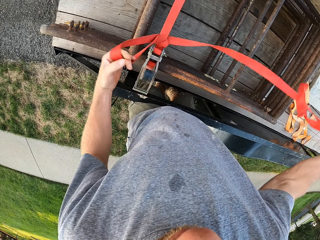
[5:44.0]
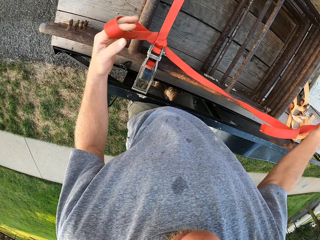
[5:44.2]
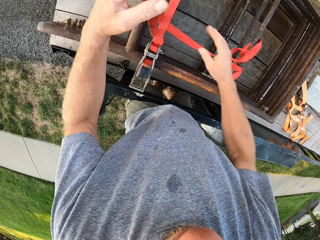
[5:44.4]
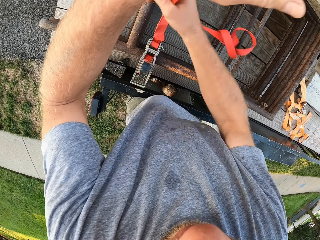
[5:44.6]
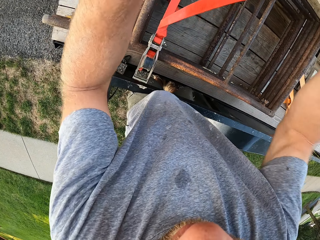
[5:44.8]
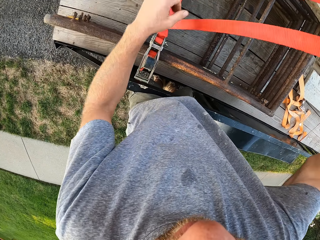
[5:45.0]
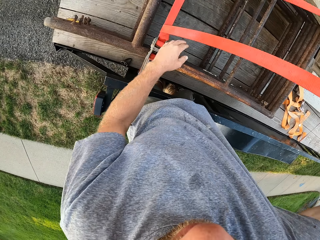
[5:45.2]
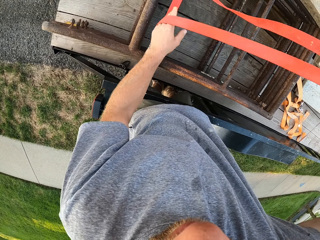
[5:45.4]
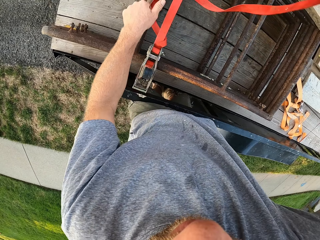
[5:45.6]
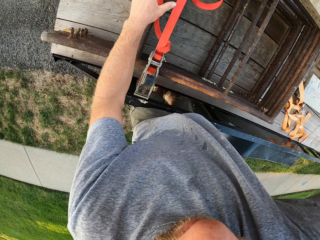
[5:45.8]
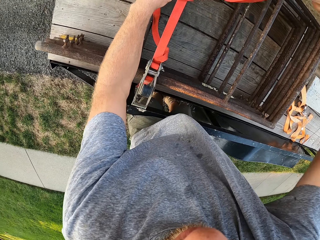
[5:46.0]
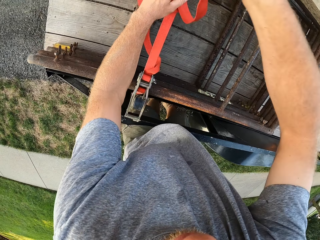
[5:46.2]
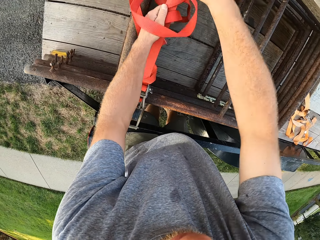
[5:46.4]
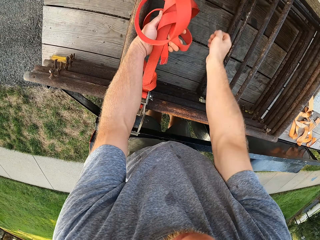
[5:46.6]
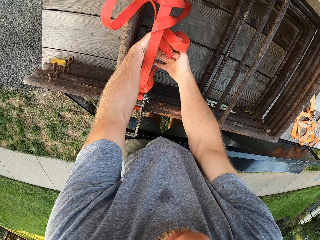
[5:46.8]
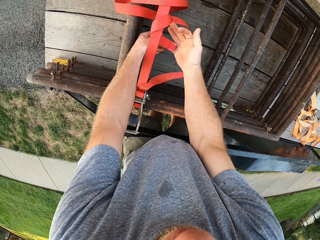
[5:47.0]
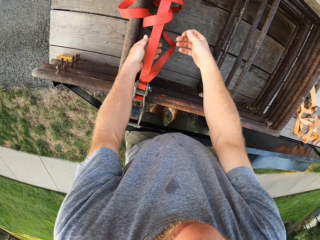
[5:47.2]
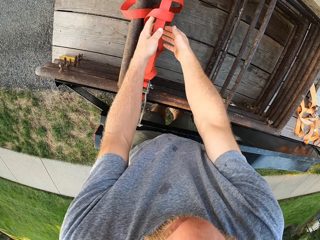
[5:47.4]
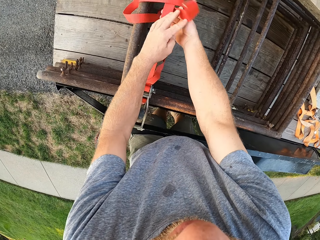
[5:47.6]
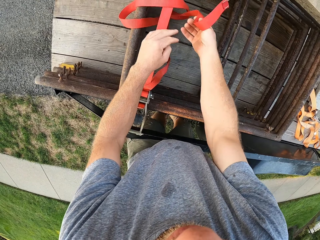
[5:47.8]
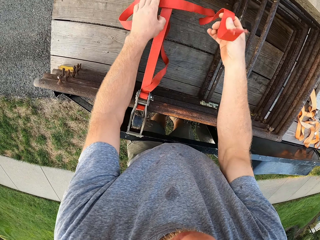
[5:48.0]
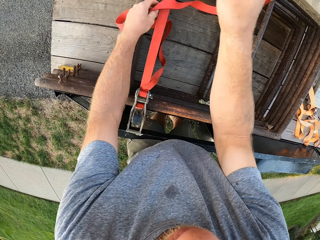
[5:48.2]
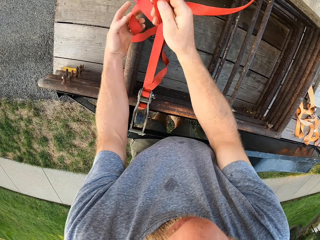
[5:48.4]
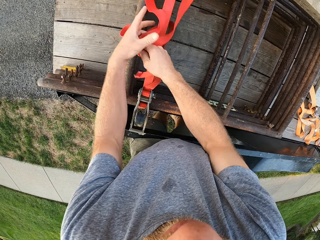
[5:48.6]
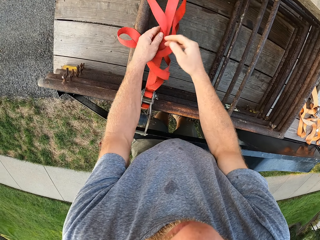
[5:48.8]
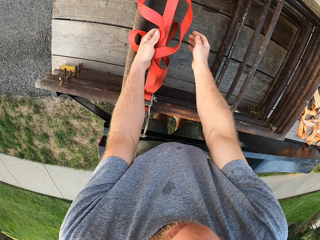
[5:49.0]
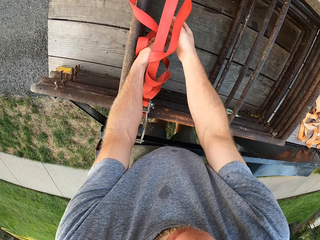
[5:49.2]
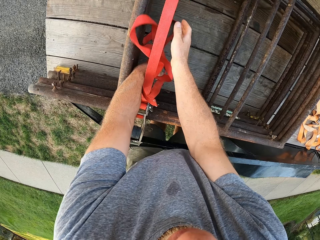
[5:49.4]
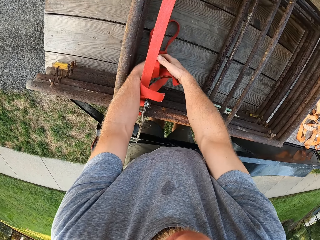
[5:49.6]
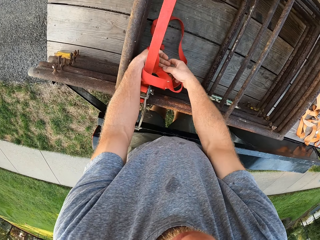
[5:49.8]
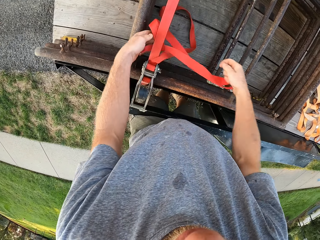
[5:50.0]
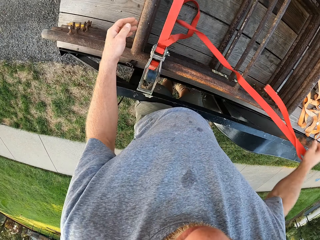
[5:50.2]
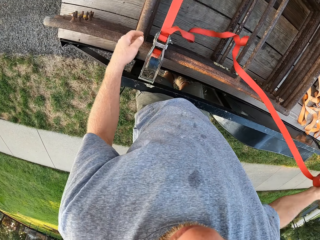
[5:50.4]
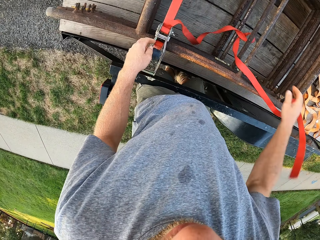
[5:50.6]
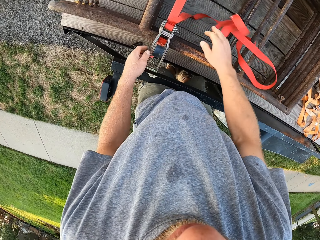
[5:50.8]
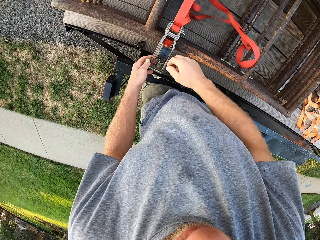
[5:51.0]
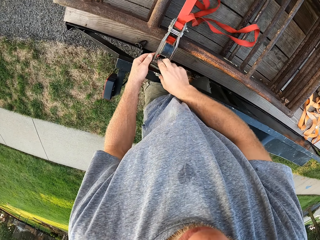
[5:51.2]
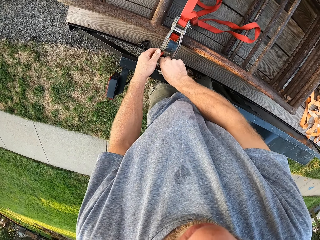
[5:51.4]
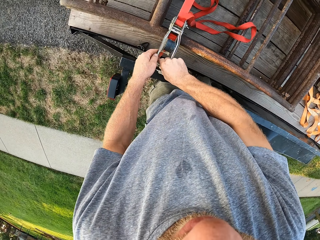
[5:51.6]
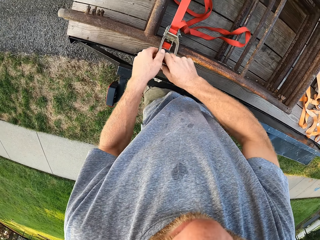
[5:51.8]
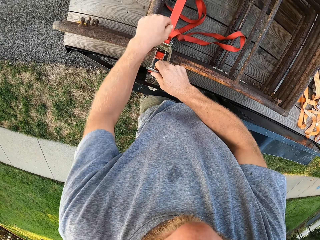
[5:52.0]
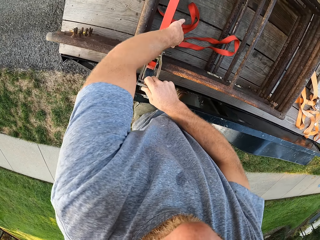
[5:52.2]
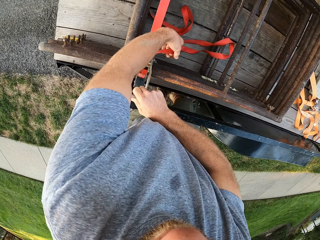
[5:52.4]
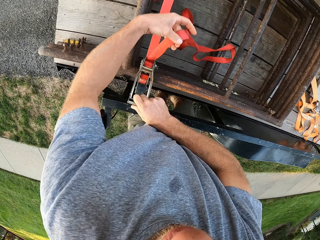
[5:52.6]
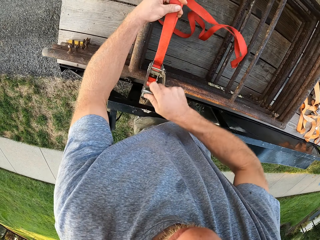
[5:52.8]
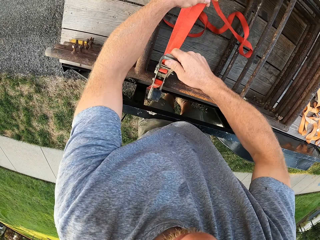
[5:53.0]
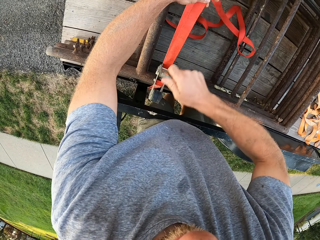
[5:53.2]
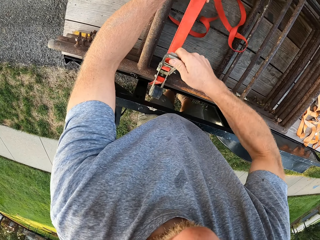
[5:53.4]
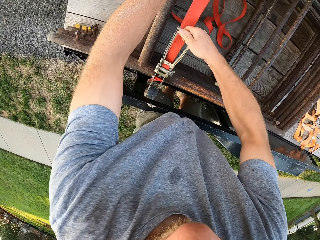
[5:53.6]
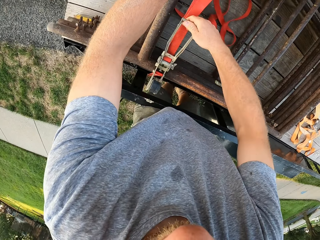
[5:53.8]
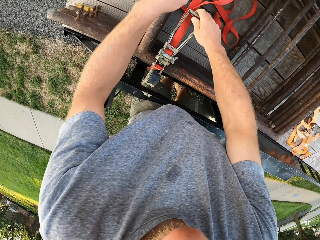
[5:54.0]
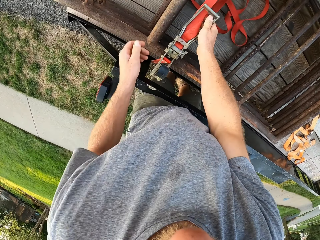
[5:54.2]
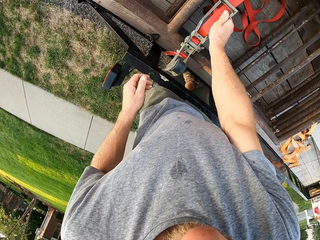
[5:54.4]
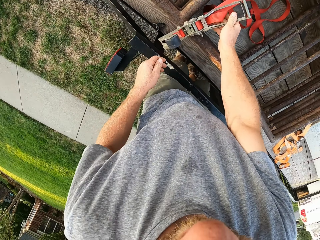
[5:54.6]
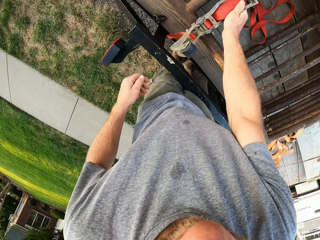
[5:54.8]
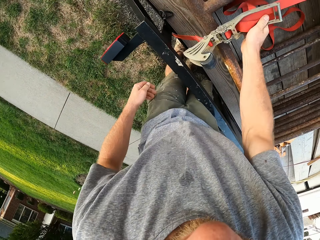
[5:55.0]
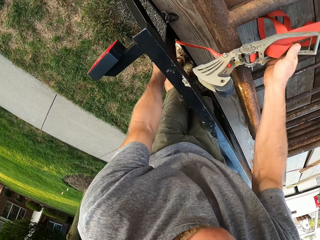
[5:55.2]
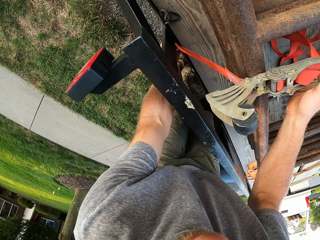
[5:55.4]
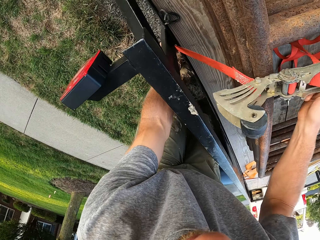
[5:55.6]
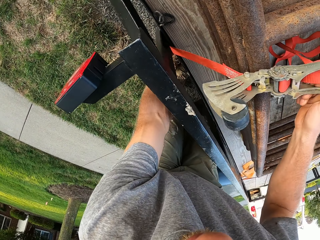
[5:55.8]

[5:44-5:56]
The camera wearer pulls the iron handle of the ratchet strap with his right hand.

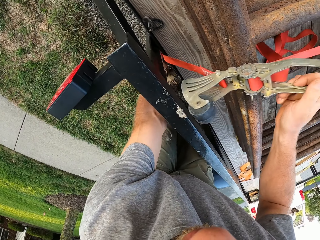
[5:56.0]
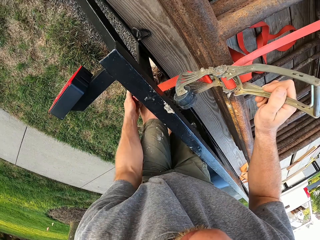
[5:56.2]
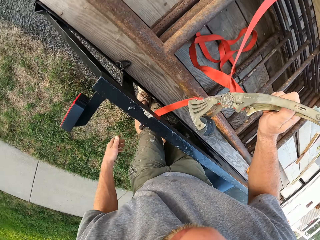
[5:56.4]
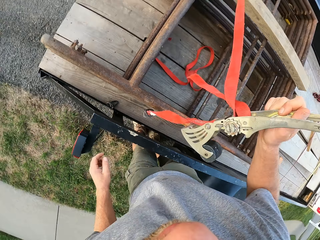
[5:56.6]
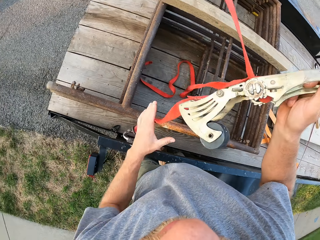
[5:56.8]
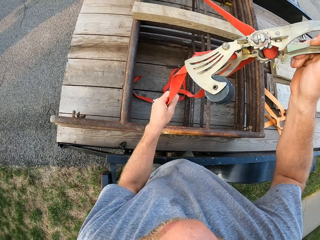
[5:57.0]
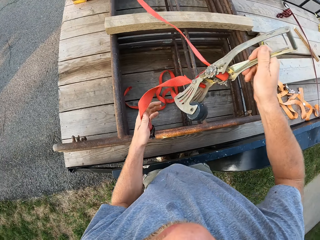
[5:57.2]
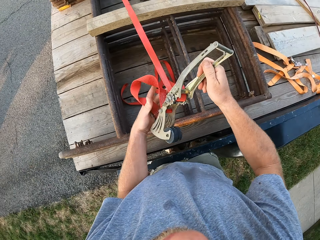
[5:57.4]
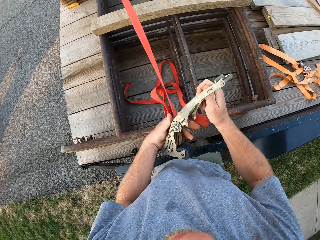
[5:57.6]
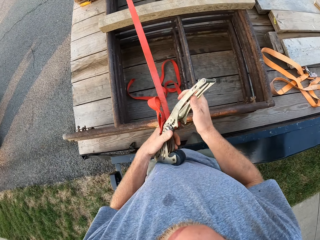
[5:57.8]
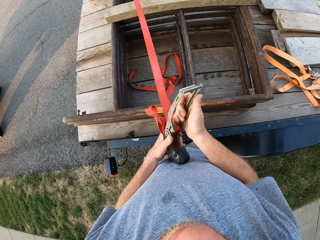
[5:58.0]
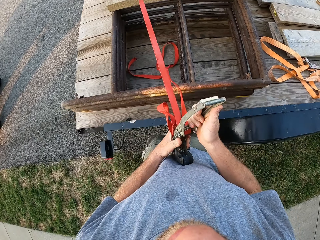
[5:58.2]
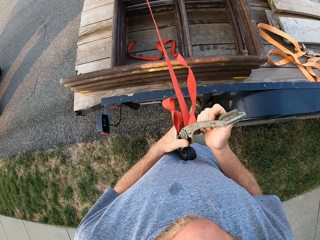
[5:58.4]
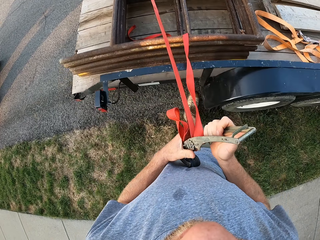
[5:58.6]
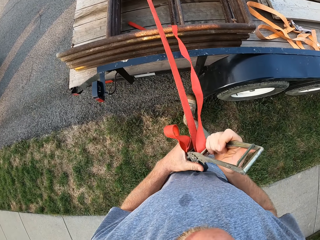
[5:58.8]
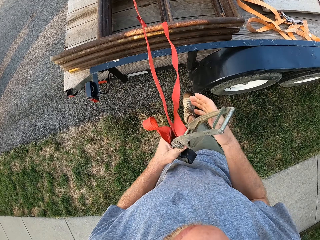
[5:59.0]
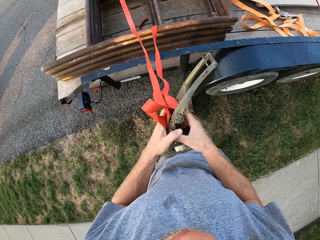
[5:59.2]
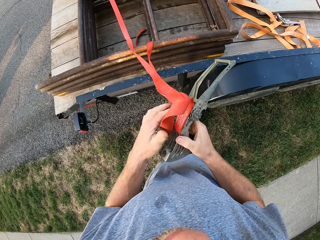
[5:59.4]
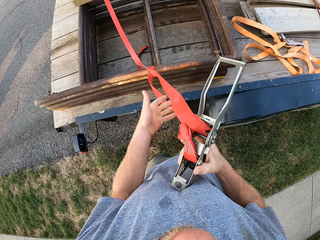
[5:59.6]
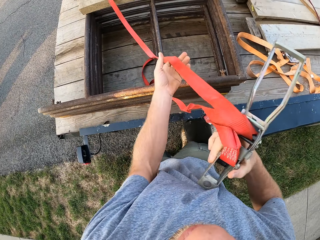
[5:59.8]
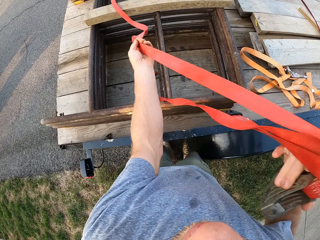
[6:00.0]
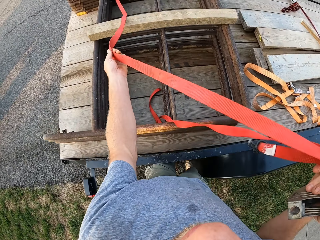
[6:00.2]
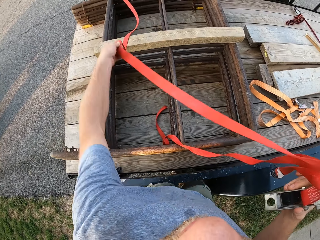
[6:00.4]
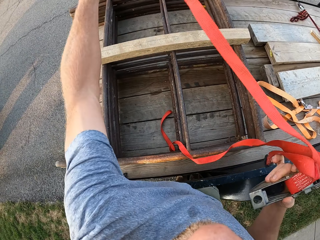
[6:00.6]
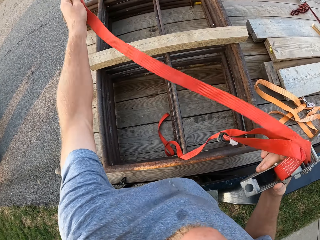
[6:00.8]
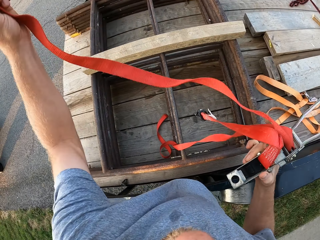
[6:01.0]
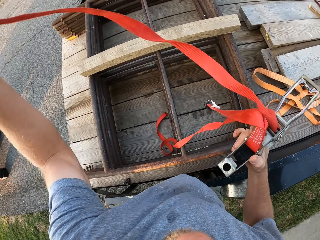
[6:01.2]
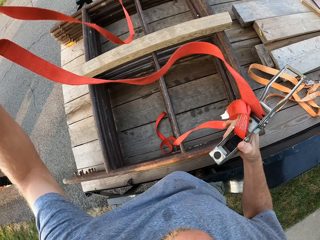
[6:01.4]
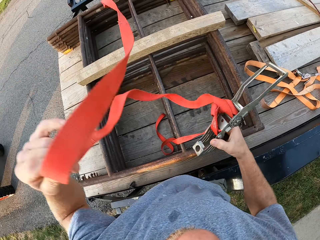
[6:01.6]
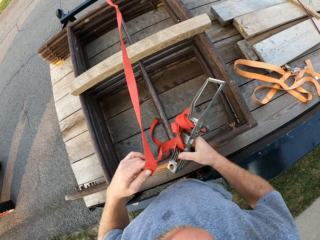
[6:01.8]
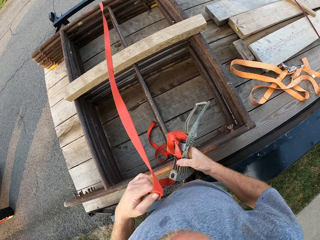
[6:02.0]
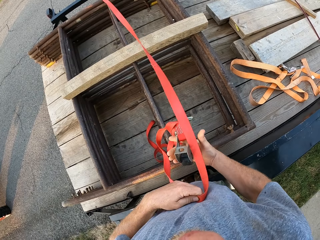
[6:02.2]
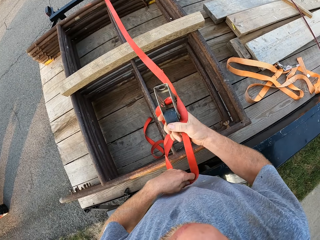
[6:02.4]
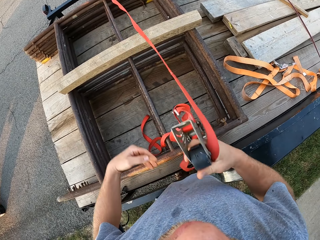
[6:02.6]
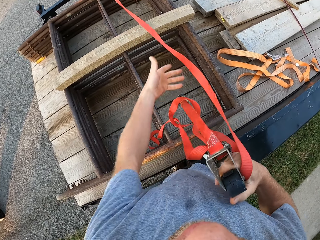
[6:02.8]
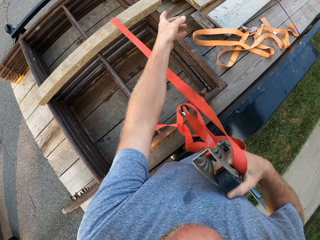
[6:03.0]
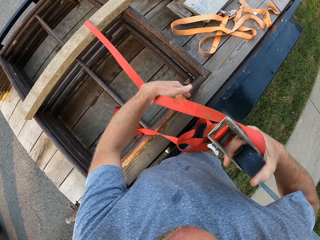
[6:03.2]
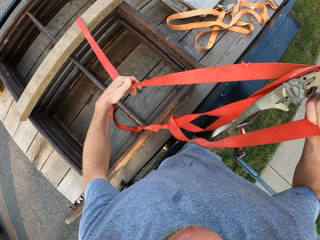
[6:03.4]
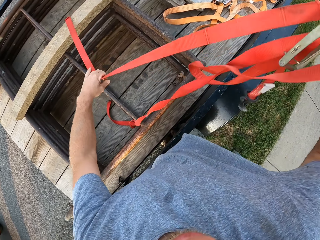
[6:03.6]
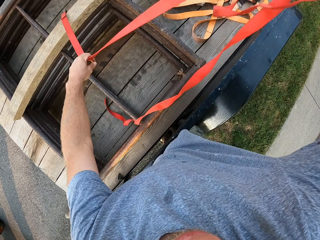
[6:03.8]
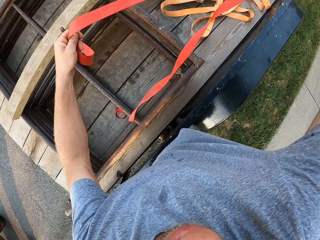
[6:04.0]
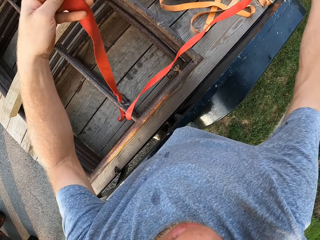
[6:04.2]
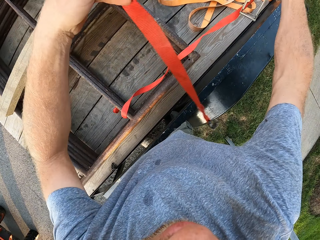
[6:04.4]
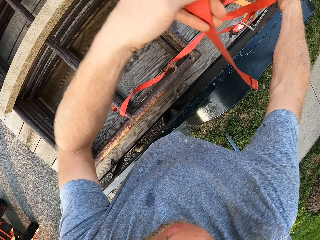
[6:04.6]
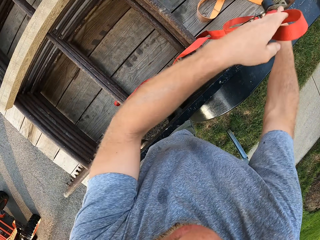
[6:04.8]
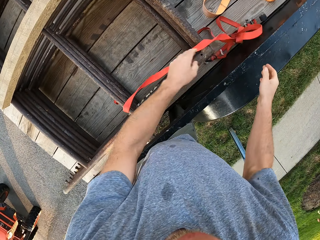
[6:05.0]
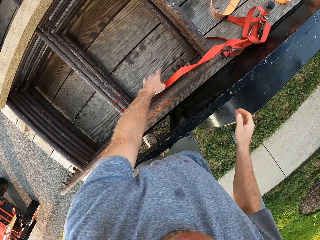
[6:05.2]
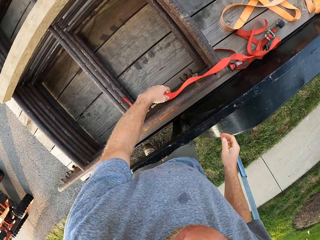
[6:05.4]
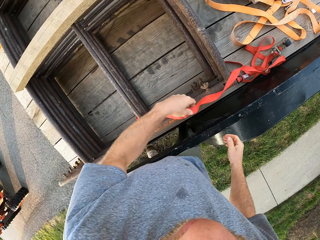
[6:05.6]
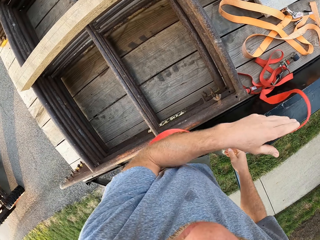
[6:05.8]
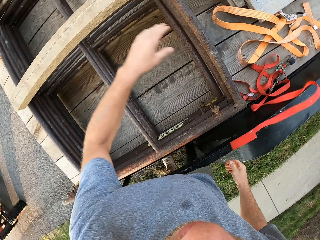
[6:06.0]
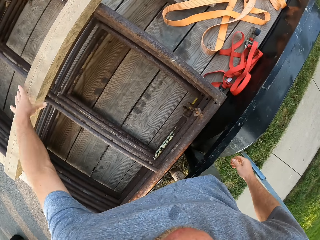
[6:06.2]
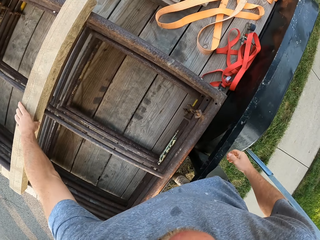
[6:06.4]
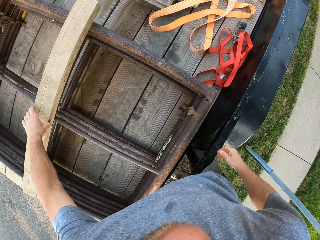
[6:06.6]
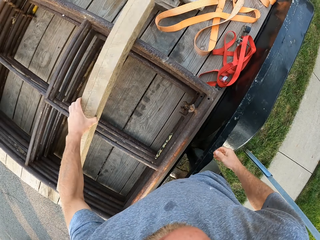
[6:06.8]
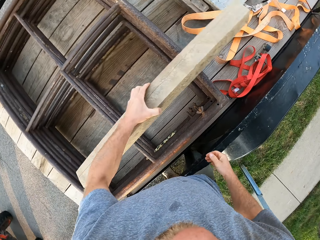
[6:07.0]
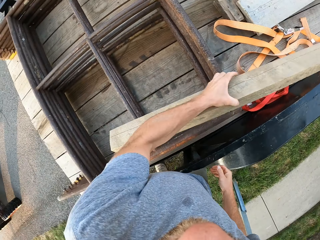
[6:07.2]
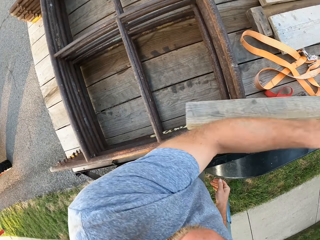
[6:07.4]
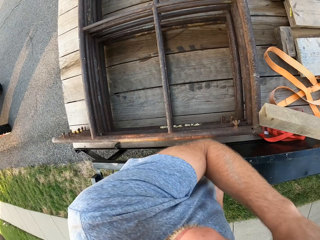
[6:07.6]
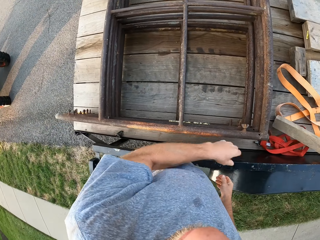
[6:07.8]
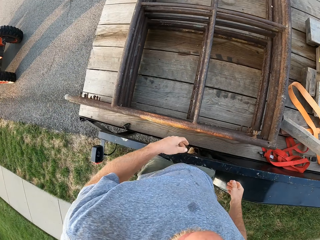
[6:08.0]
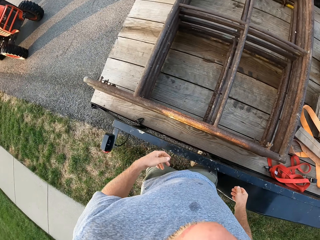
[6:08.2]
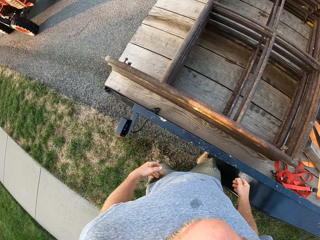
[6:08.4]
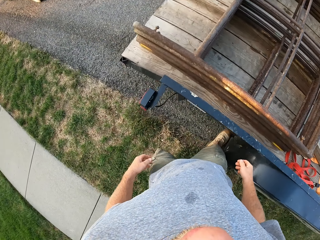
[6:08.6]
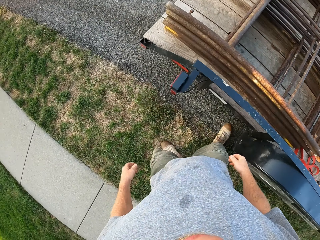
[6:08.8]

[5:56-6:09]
The camera wearer drops the ratchet strap on the wooden planks with both hands. He moves the ratchet strap with his left hand. He picks up a piece of timber. He moves a wooden plank with his left hand. He drops the piece of timber. He walks in the road.
